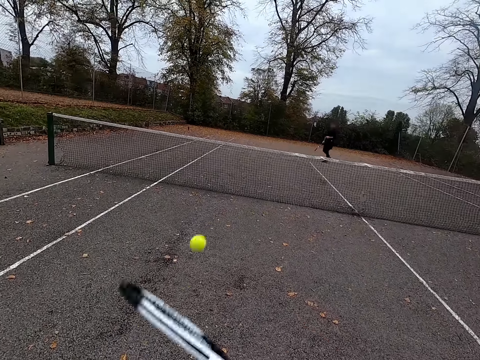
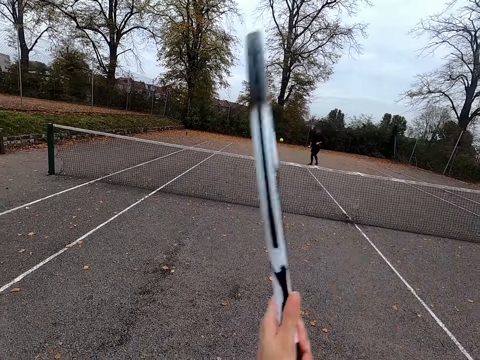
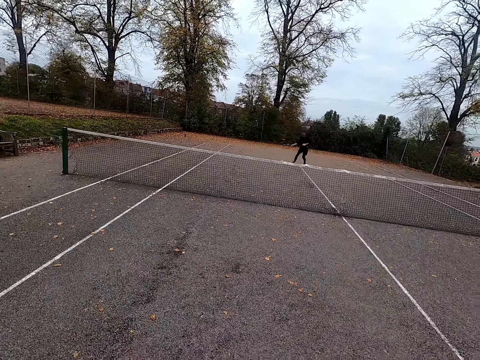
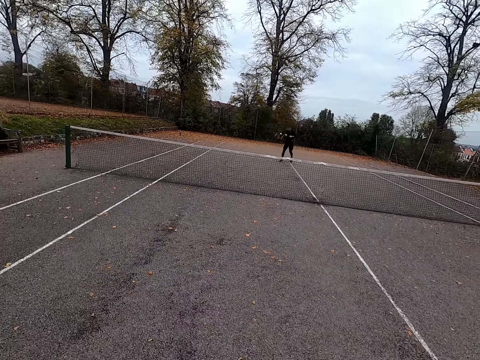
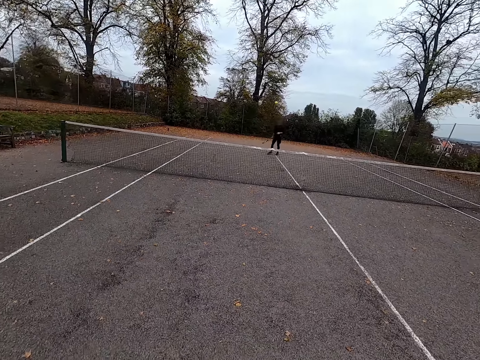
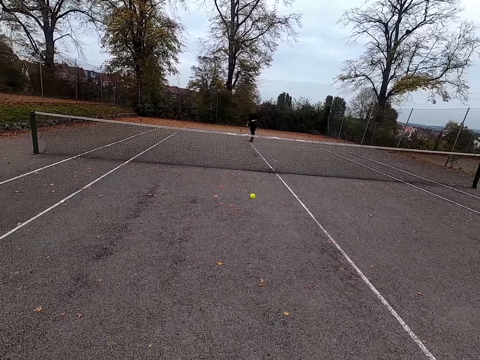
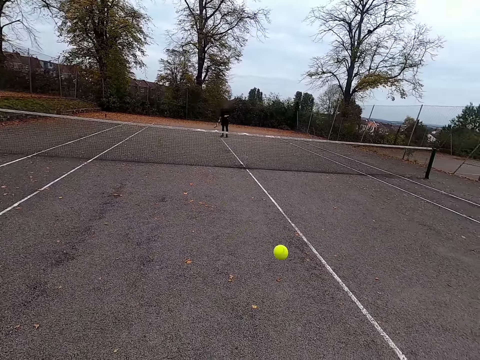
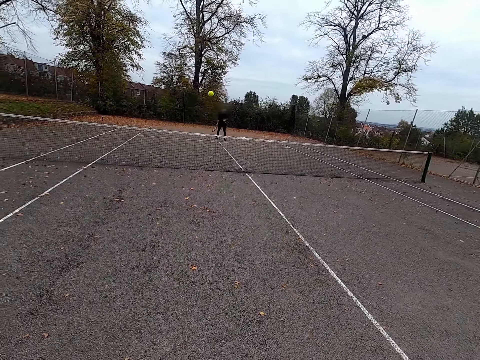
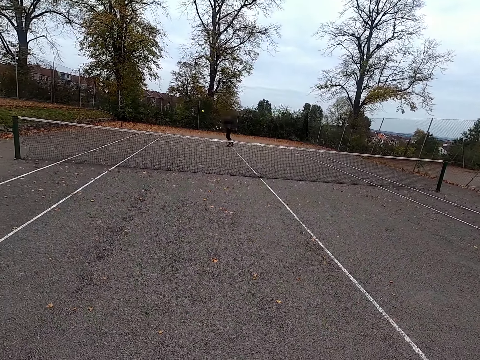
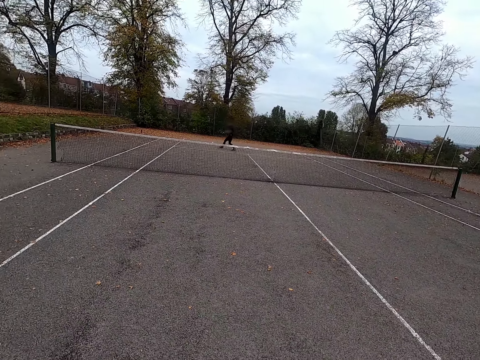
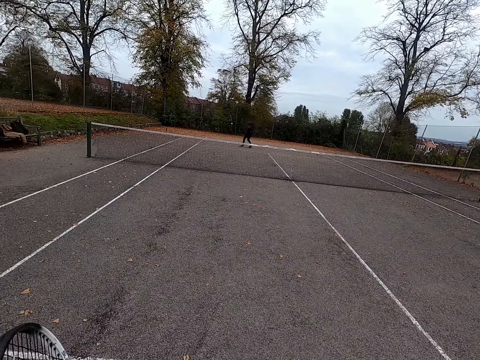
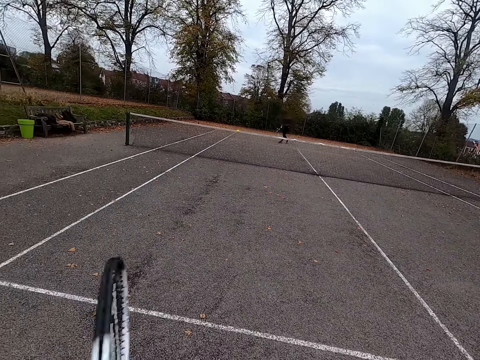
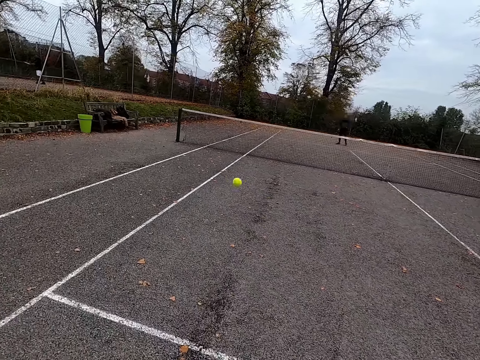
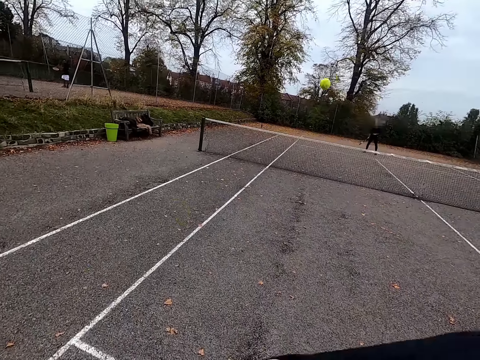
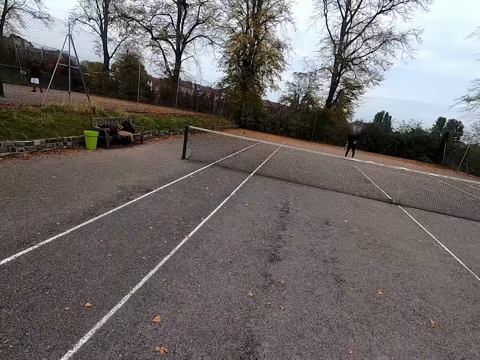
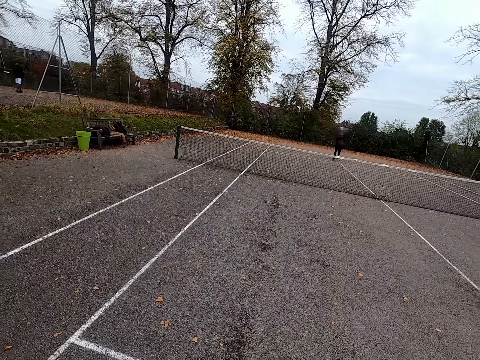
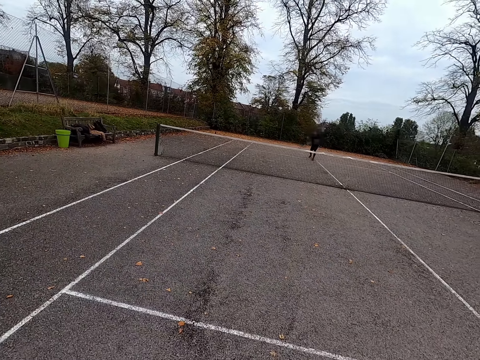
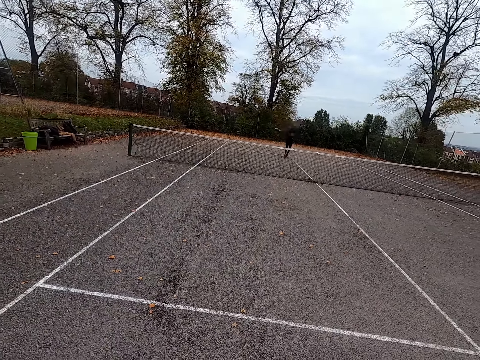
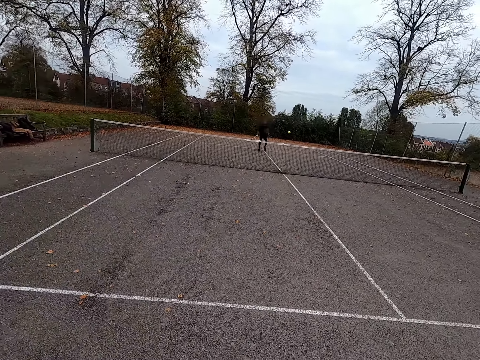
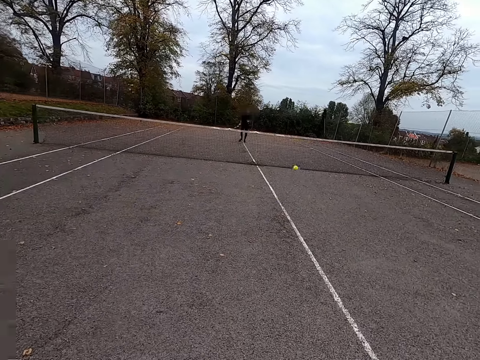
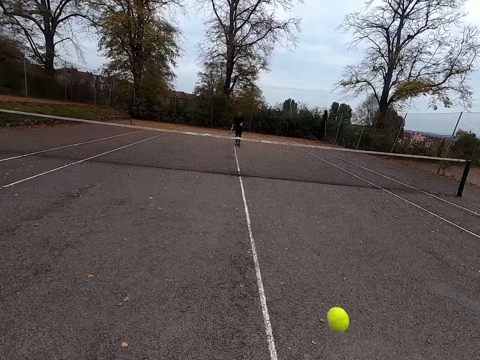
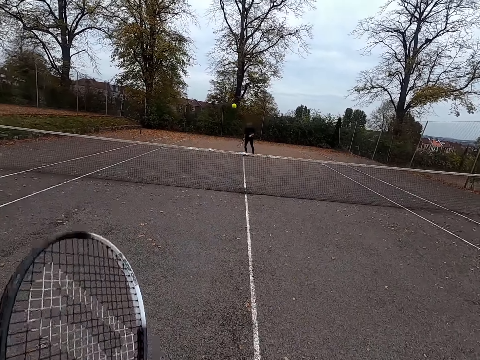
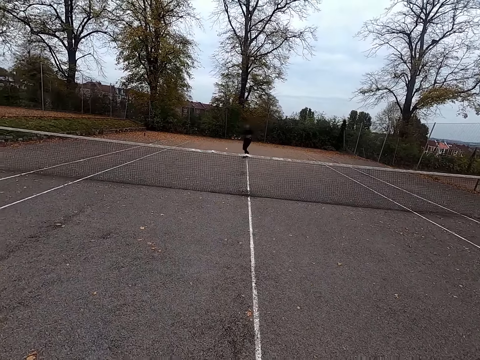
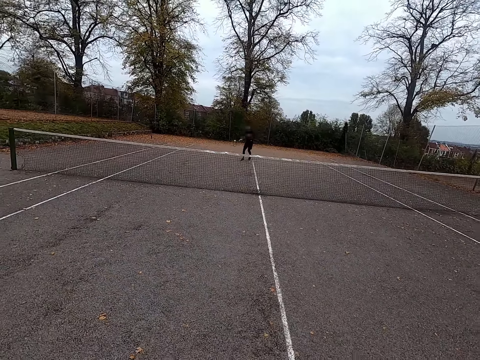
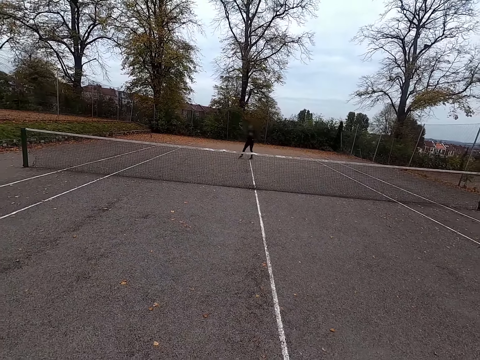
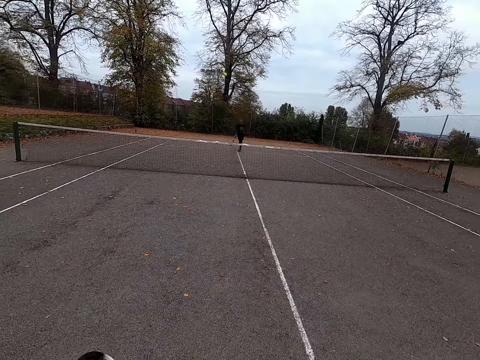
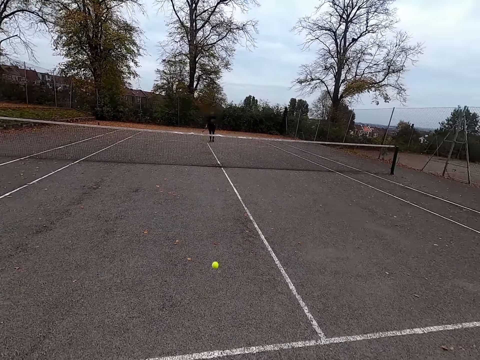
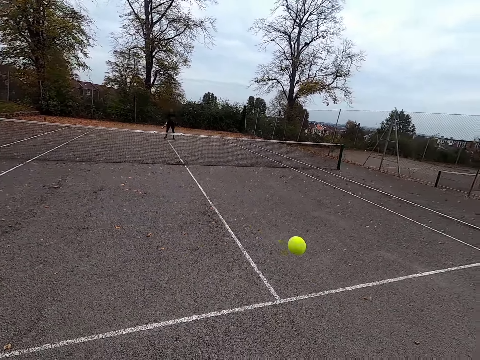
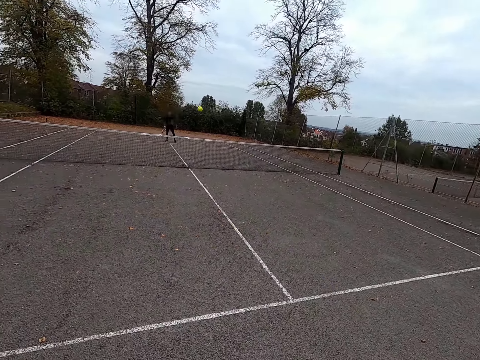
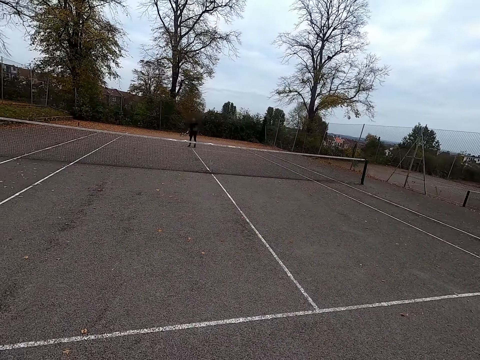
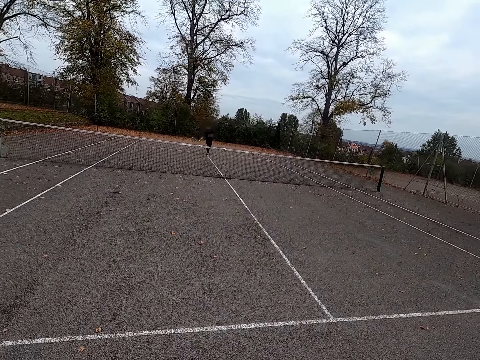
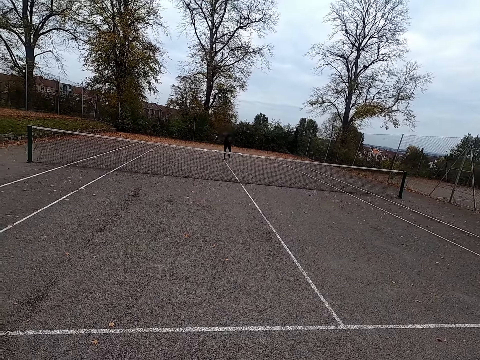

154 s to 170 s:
The camera wearer throws the ball with a tennis bat and plays against a man. The man throws the ball with the tennis bat and plays against the camera wearer. The camera wearer throws the ball with the tennis bat and plays against the man. The man throws the ball with the tennis bat. The camera wearer throws the ball with the tennis bat. The man plays against the camera wearer and throws the ball with the tennis bat. The camera wearer throws the ball with the tennis bat and plays against the man. The man throws the ball with the tennis bat and plays against the camera wearer. The camera wearer plays against the man and throws the ball with the tennis bat.

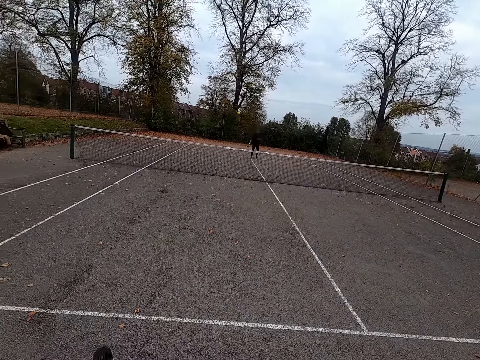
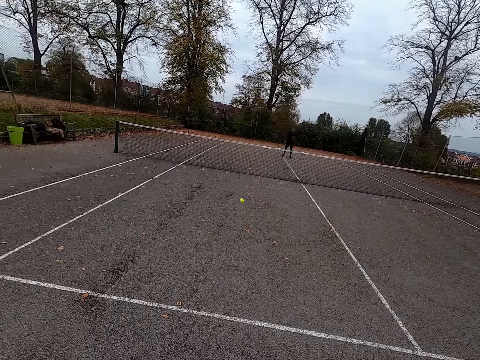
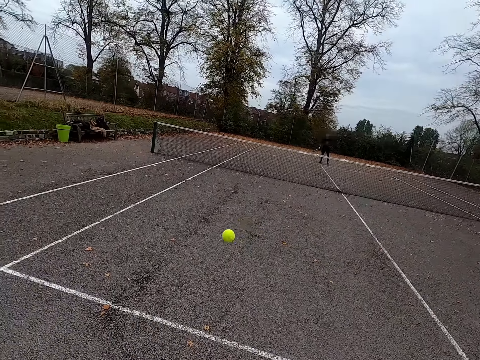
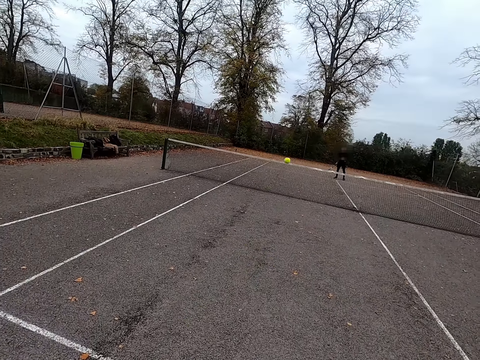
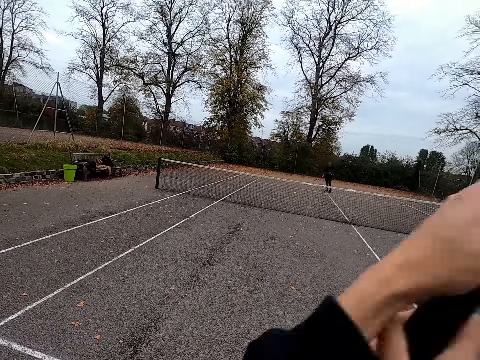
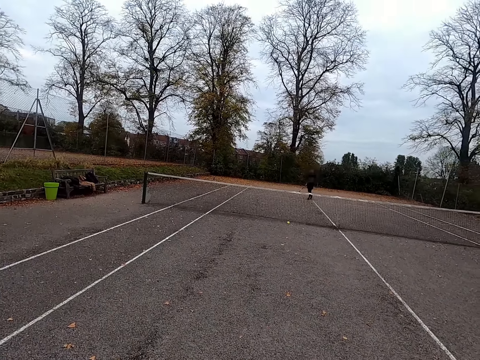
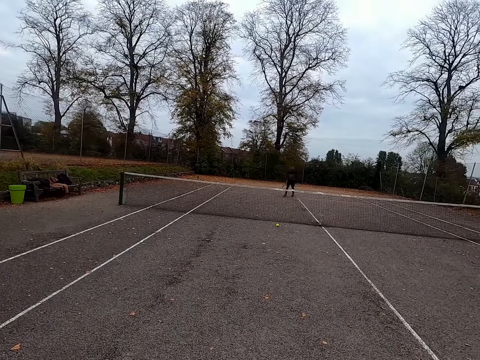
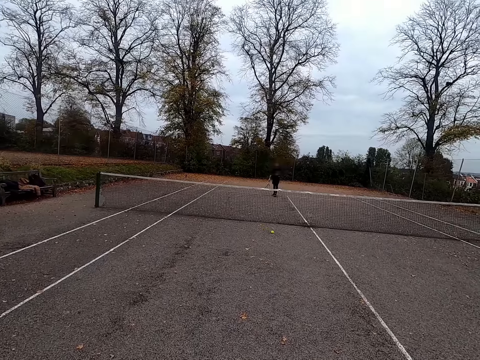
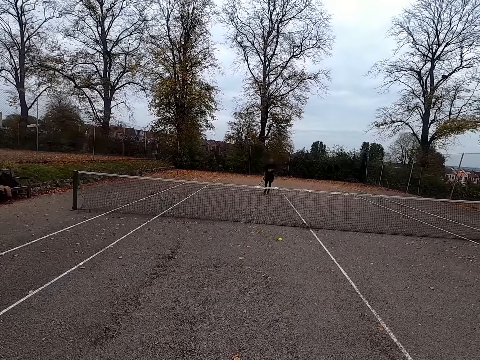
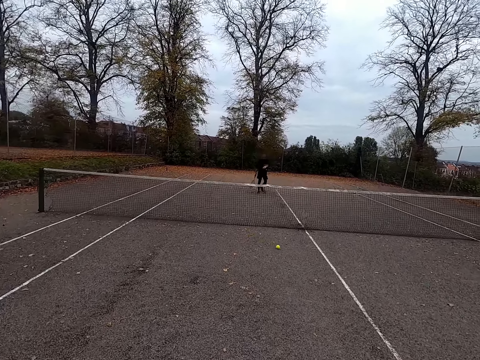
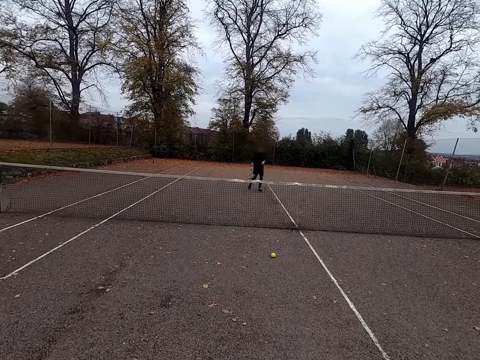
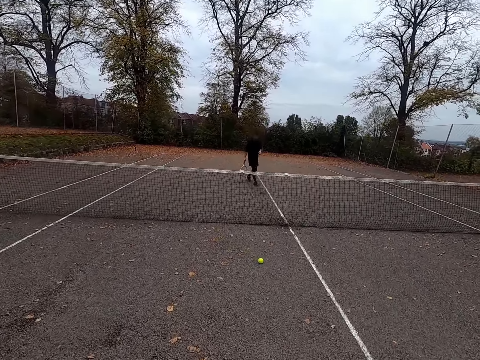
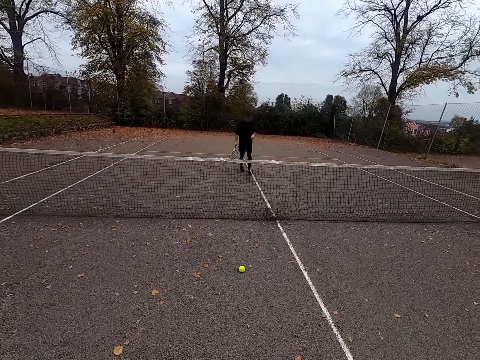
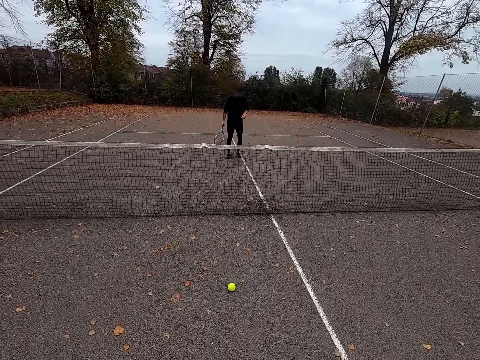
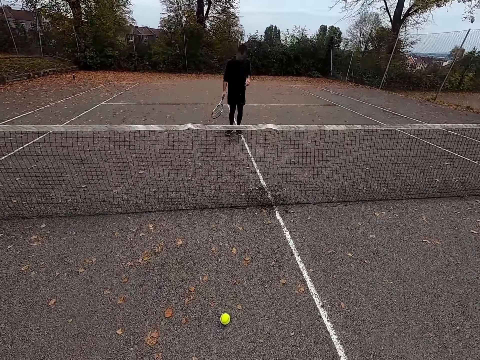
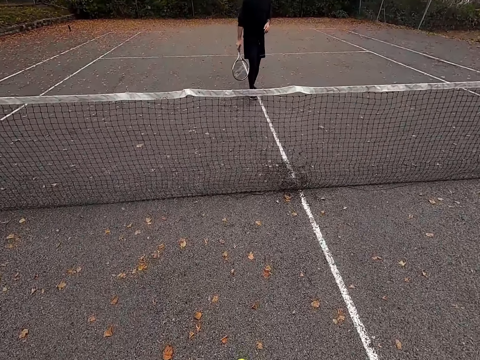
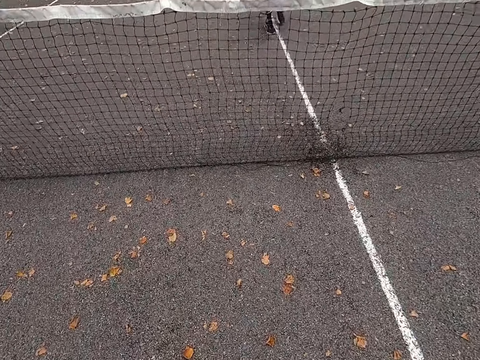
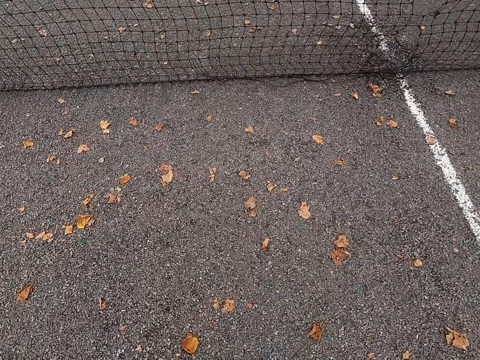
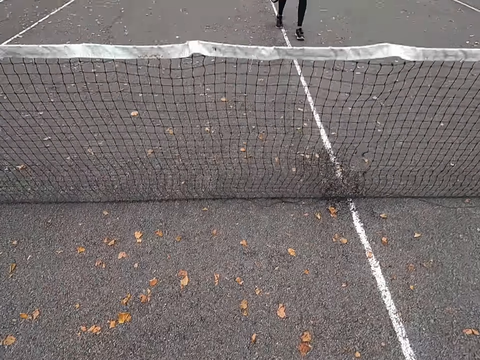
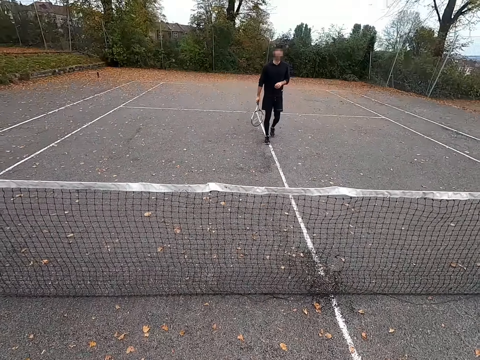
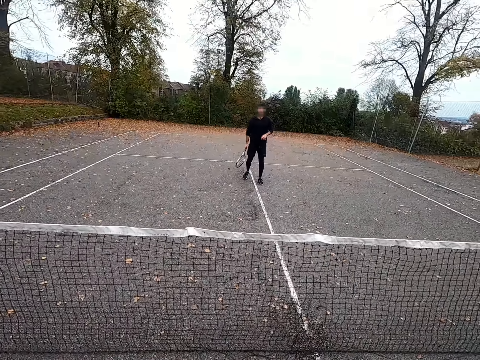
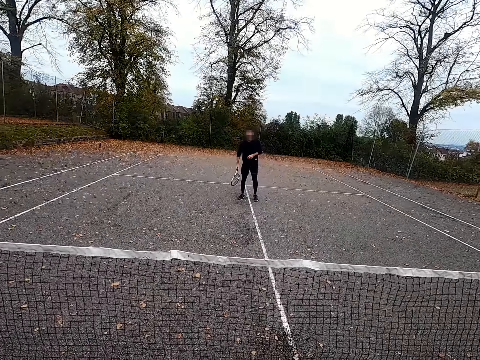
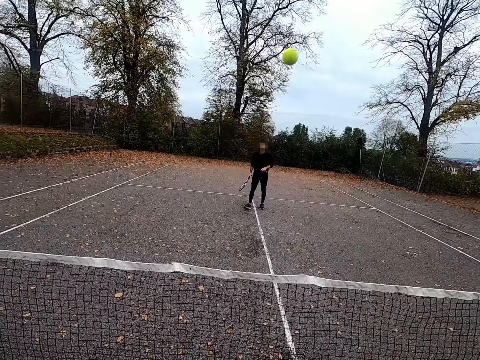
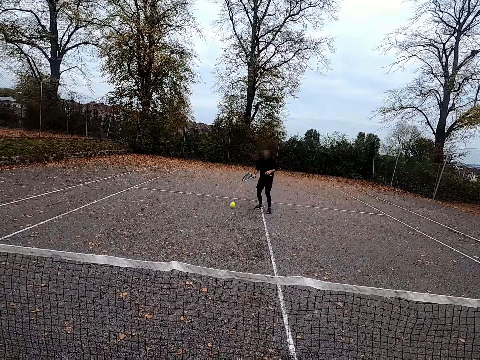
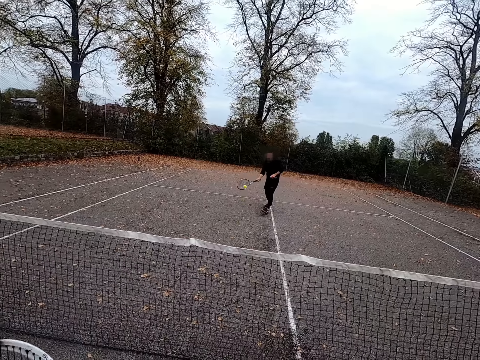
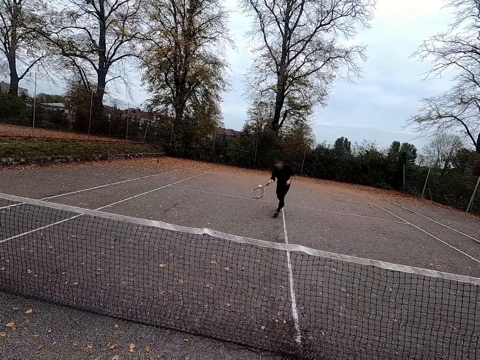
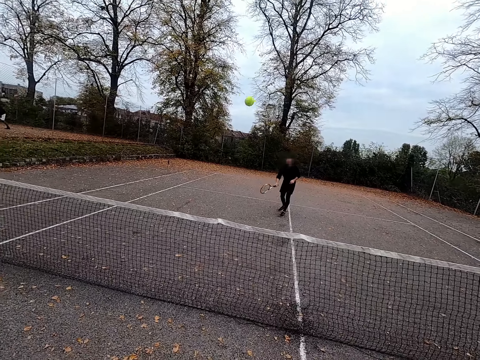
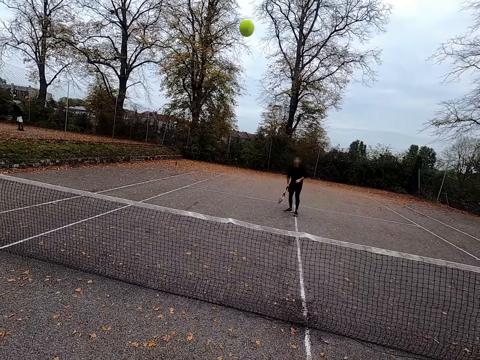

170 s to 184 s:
A man throws the ball with a tennis bat. The camera wearer throws the ball with the tennis bat and walks around. The man walks around. The camera wearer picks up a tennis ball. The man walks backwards. The camera wearer throws the ball with the tennis bat to the man. The man plays against the camera wearer and throws the ball with the tennis bat.
